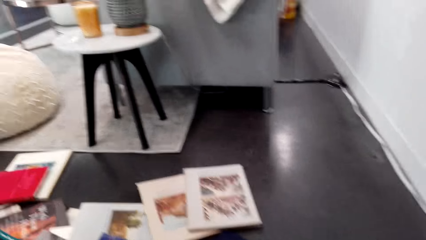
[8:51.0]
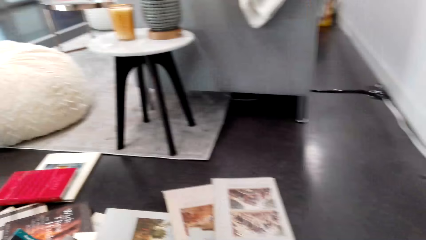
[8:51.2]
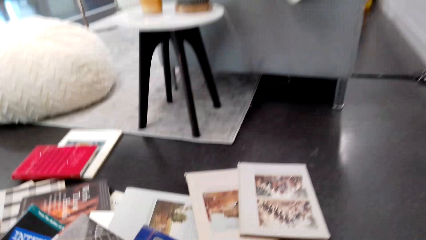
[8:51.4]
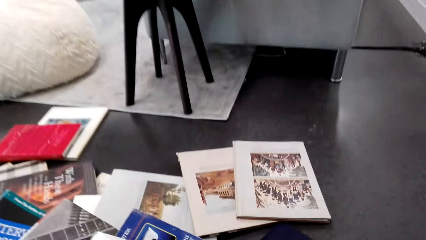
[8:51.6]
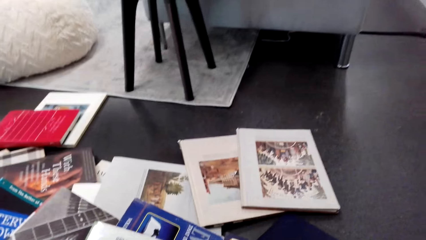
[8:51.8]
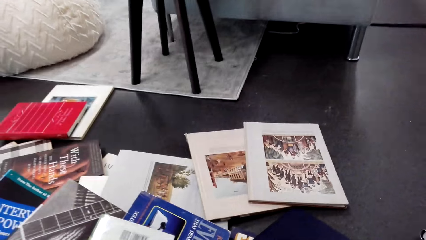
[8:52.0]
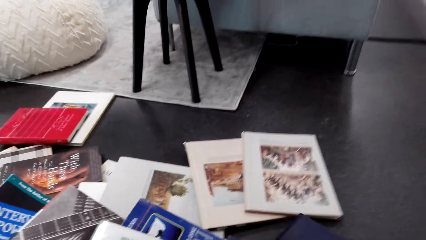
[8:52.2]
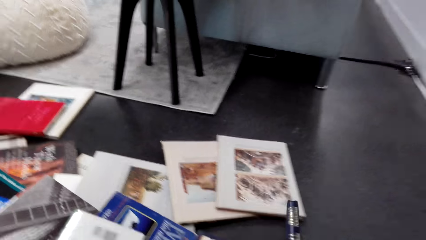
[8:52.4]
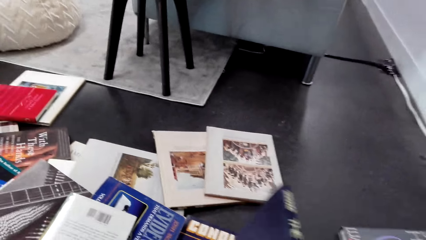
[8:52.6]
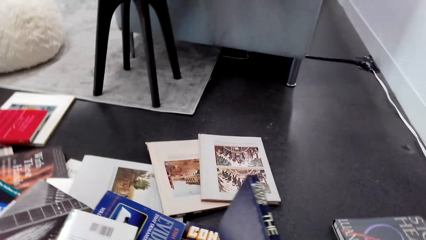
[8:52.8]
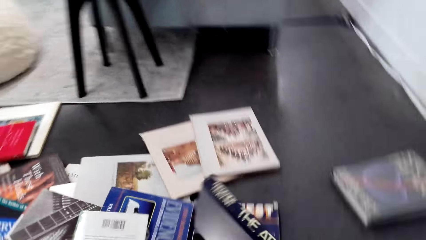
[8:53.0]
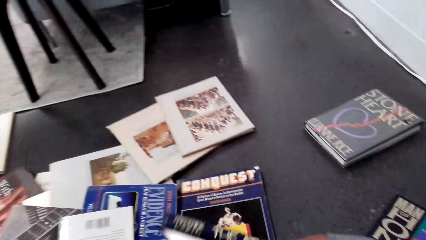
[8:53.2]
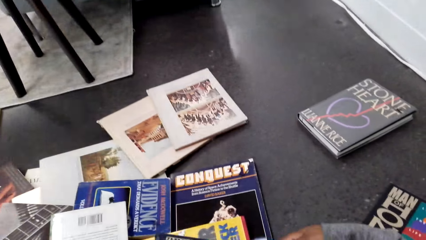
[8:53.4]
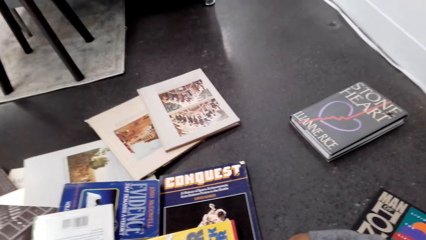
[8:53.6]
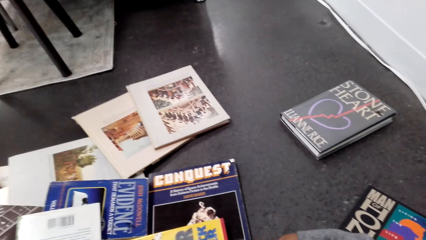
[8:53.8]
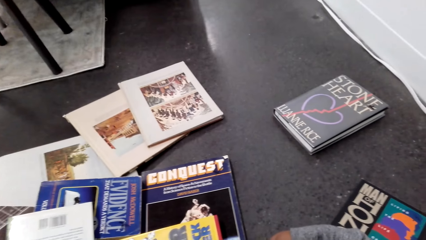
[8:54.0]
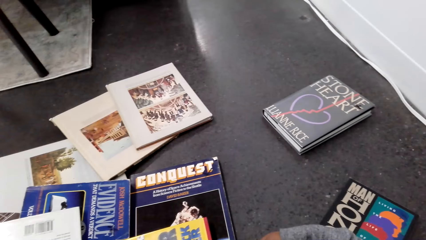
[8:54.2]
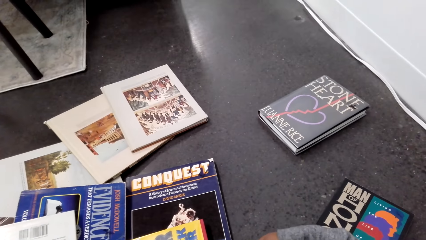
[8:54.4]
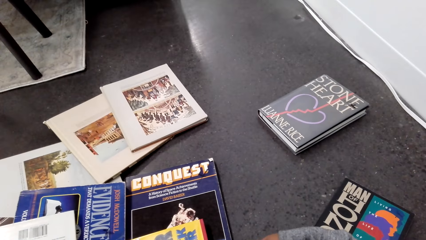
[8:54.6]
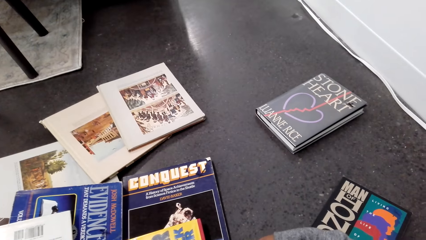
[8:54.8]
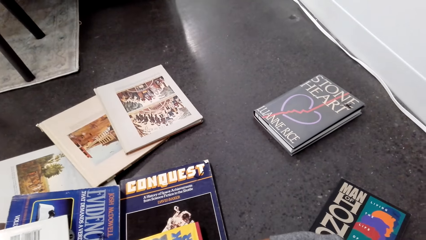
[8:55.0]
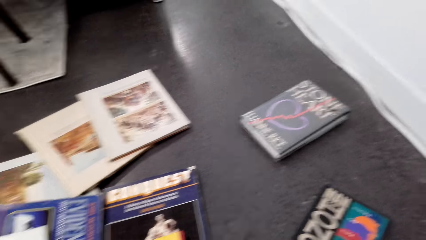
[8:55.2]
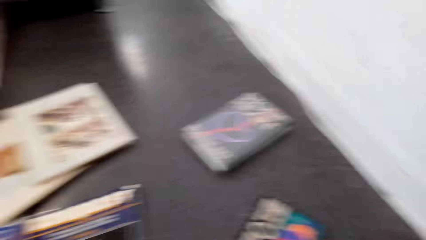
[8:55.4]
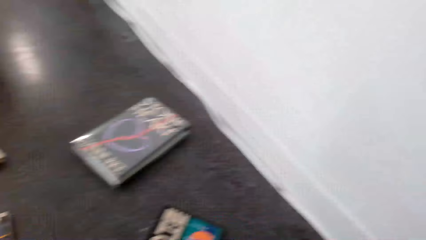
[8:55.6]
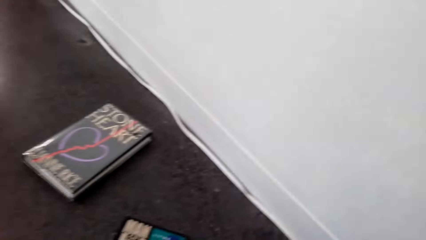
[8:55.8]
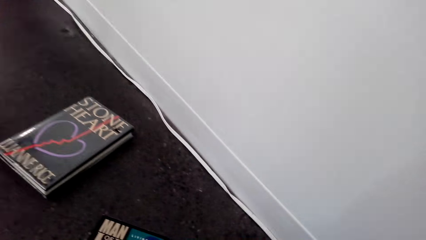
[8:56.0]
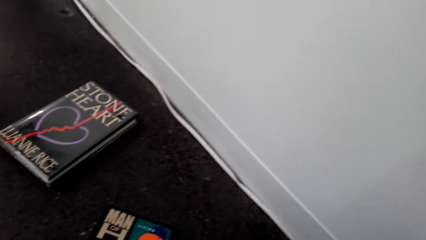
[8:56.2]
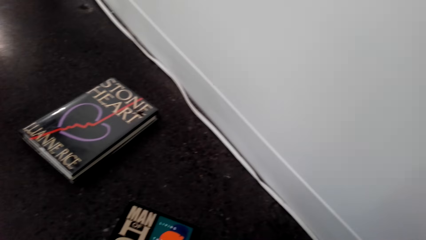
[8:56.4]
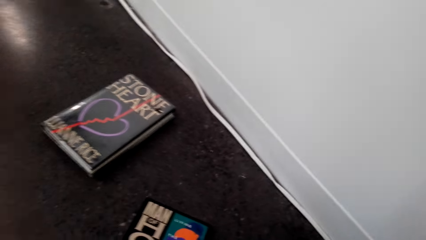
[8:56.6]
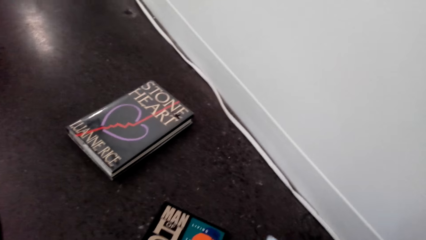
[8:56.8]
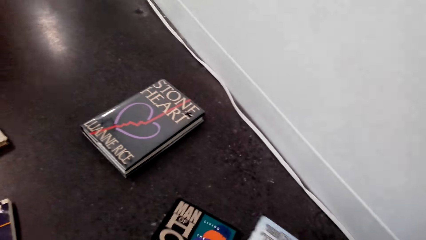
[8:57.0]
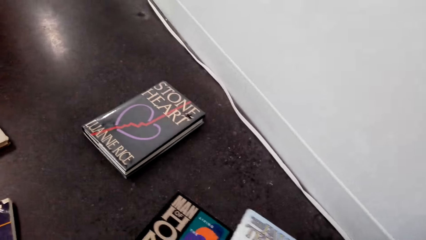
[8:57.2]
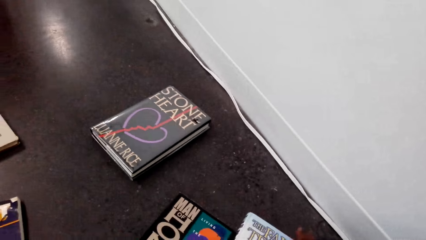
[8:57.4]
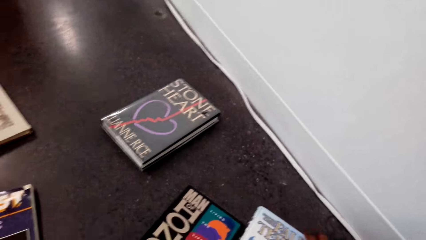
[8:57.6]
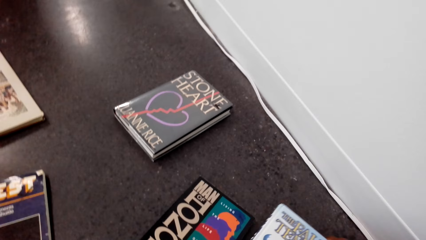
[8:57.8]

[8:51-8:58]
The camera wearer looks around the room. They place the book on the floor. They arrange books on the floor. They hold a book. They look around the room. They arrange books on the floor.

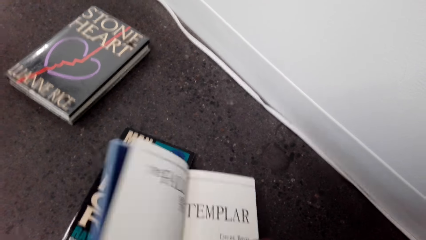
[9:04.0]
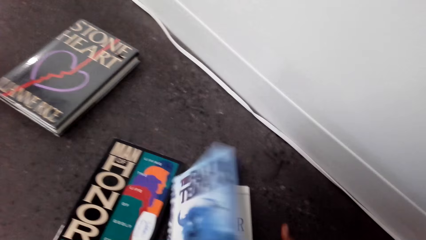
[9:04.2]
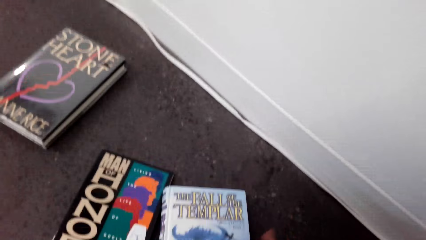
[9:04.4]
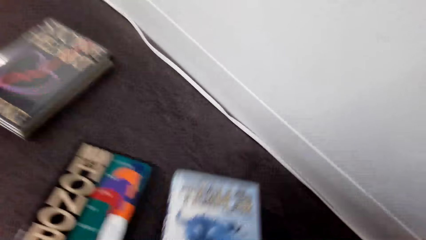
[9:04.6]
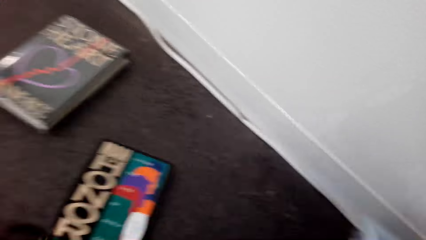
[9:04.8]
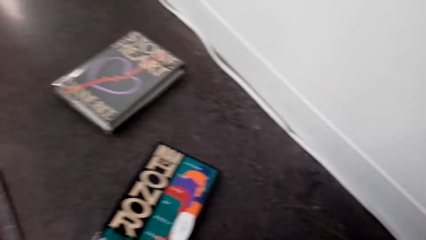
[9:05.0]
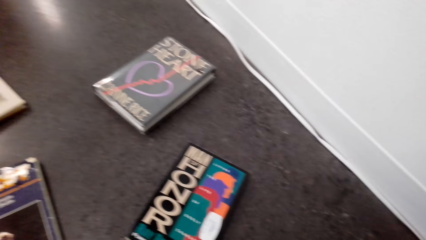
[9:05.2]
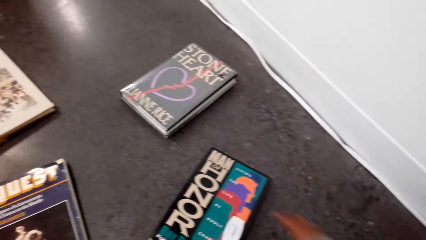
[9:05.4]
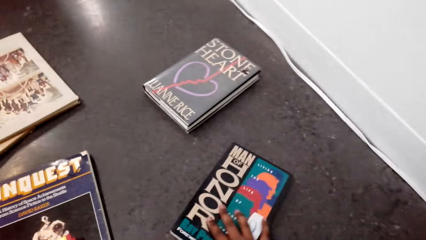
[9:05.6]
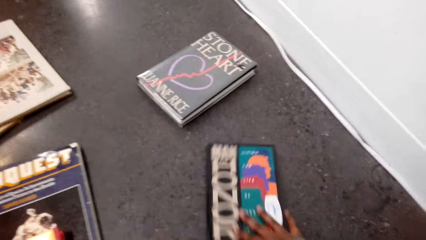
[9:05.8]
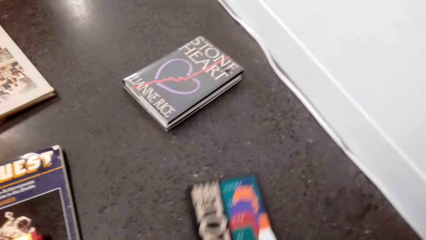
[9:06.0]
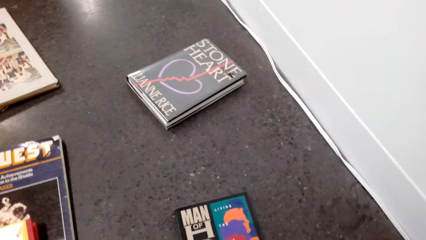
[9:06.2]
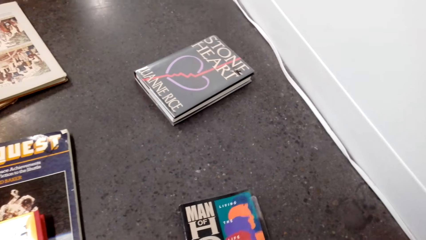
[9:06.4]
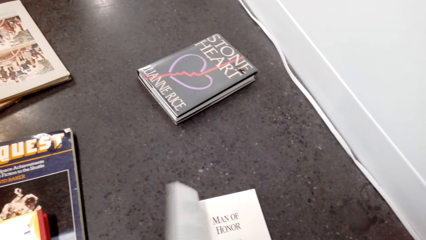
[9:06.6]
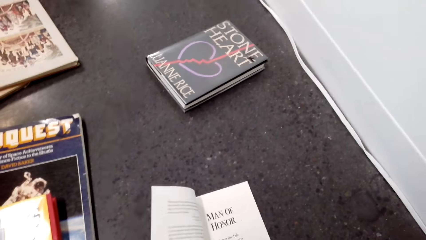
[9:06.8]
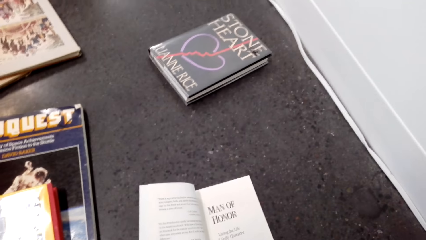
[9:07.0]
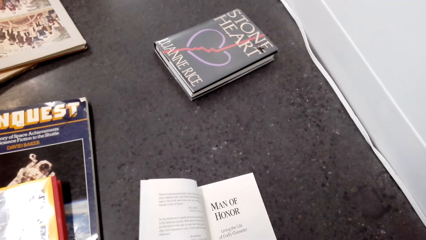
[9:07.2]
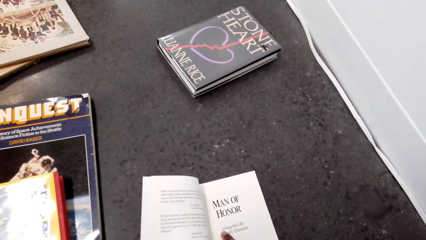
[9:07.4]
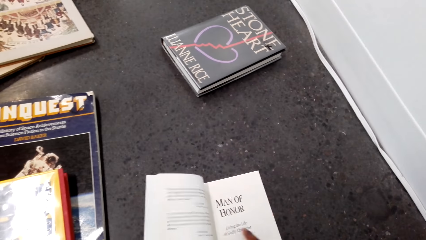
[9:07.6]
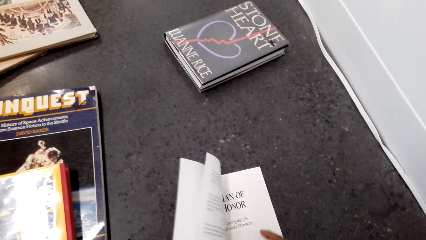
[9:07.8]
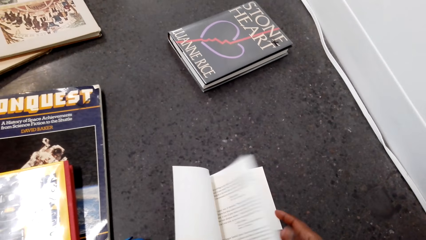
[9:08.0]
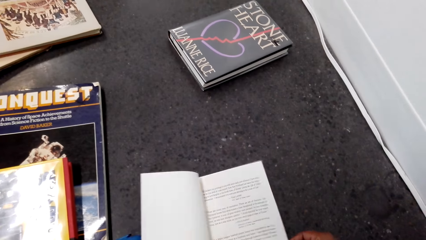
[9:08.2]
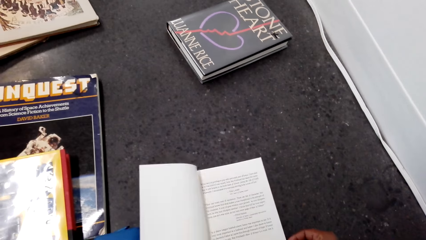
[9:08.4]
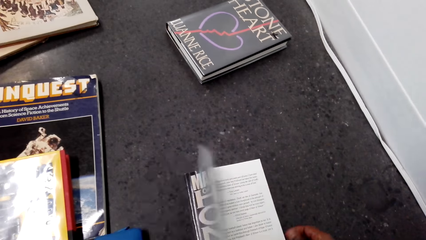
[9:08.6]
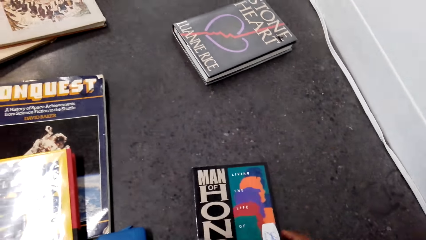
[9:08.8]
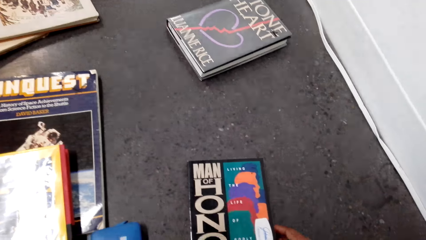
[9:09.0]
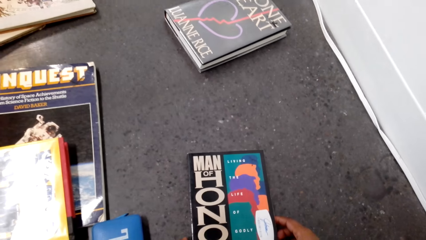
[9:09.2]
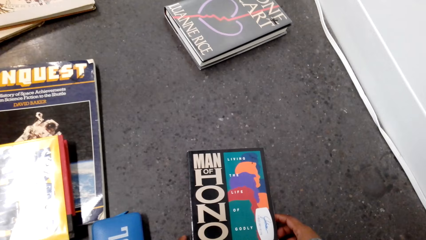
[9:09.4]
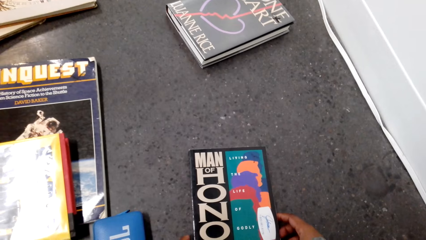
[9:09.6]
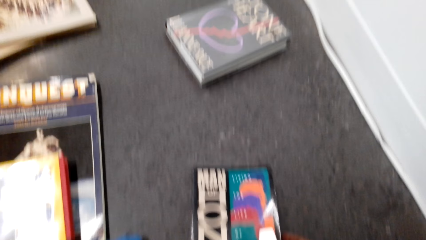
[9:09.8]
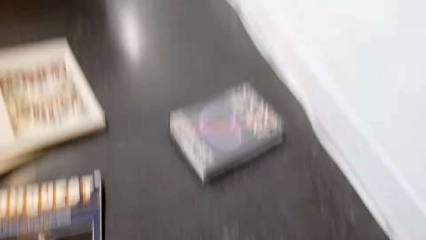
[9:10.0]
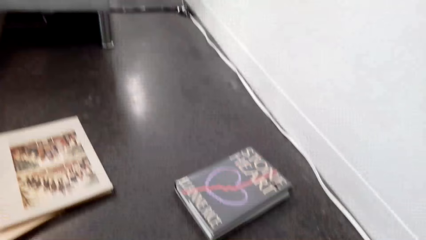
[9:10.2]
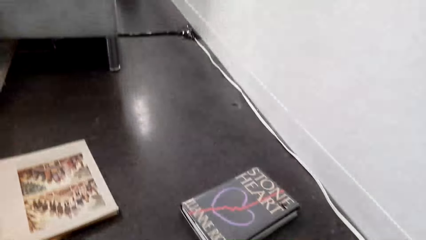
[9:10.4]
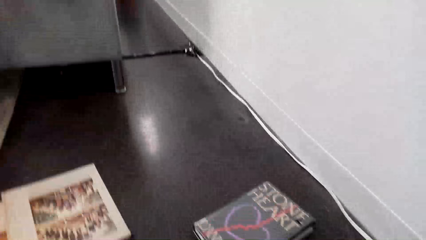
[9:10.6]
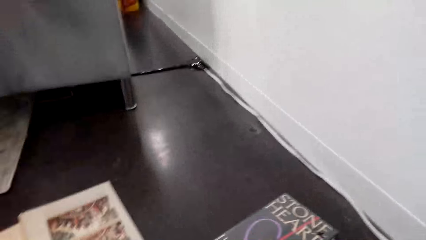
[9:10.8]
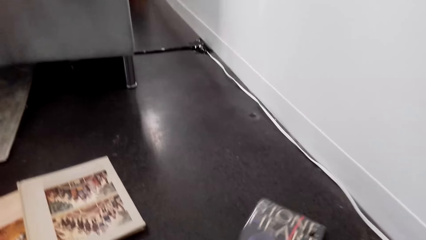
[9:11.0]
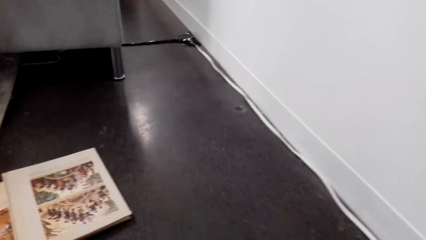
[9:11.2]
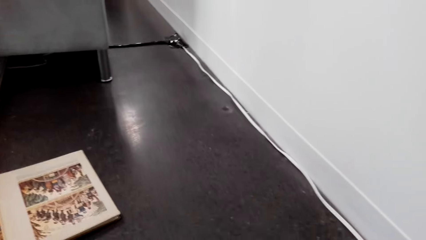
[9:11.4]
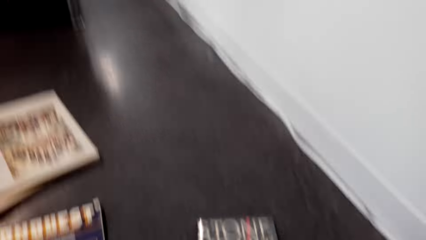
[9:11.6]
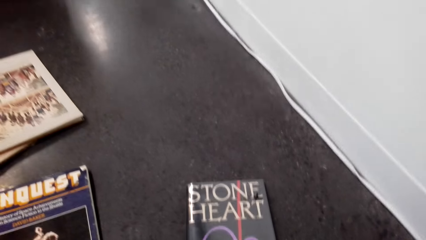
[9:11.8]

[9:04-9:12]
The camera wearer closes the book. They place the book on the floor. They adjust books on the floor. They pick a book from the floor. They open the book. They read the book. They close the book. They look around the room. They pick a book from the floor.
